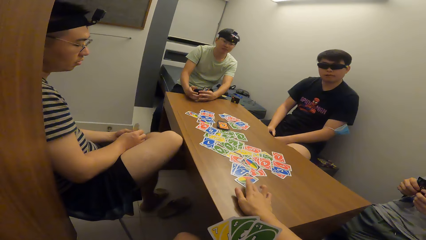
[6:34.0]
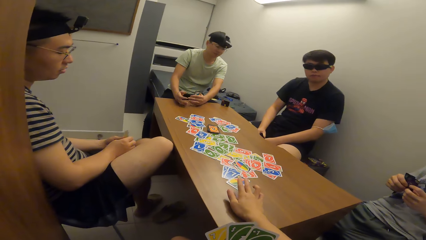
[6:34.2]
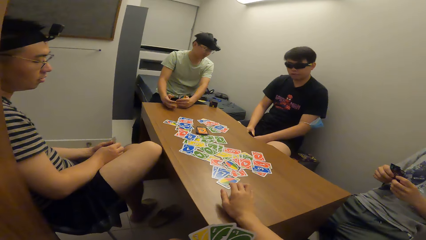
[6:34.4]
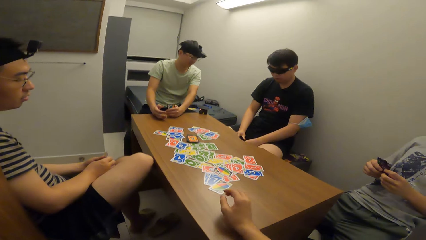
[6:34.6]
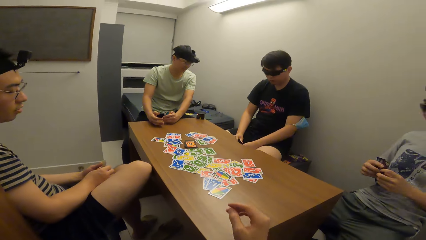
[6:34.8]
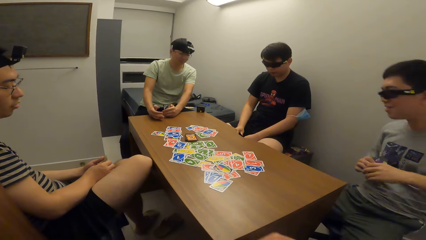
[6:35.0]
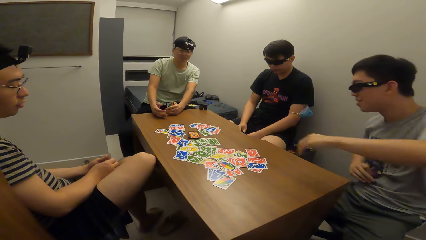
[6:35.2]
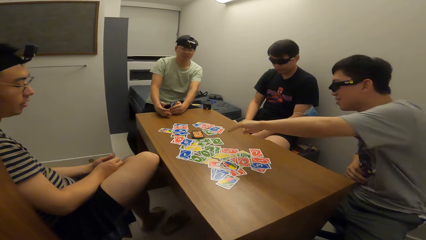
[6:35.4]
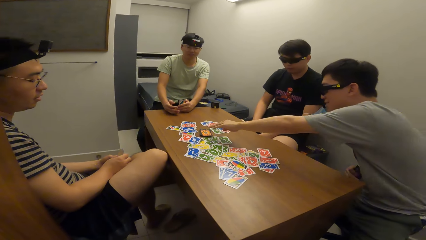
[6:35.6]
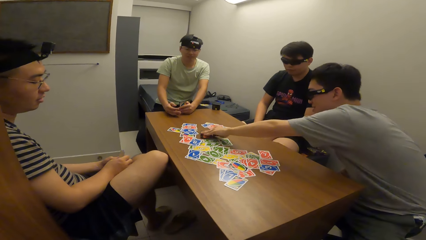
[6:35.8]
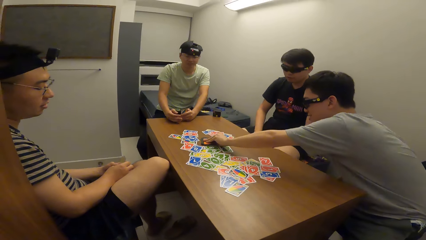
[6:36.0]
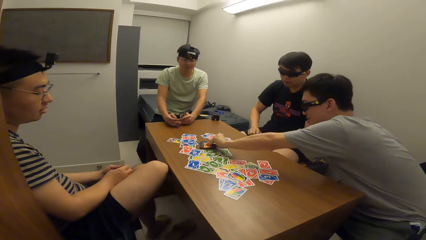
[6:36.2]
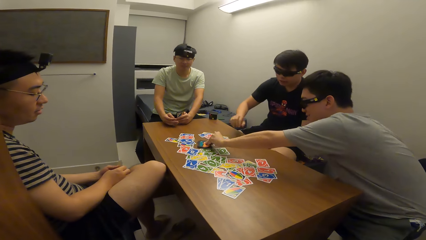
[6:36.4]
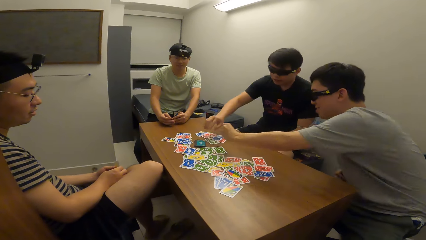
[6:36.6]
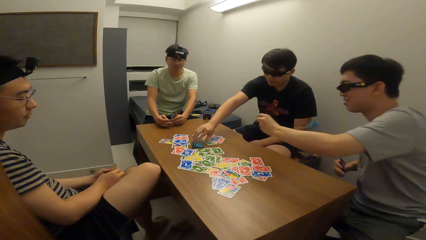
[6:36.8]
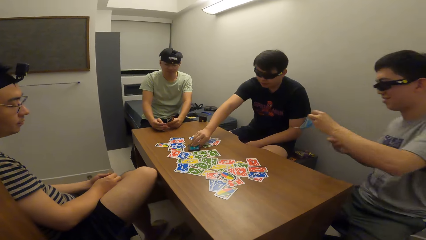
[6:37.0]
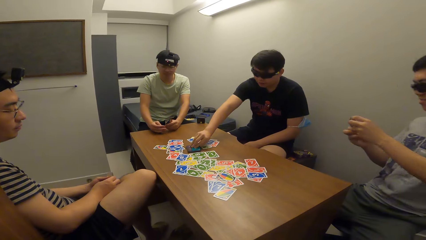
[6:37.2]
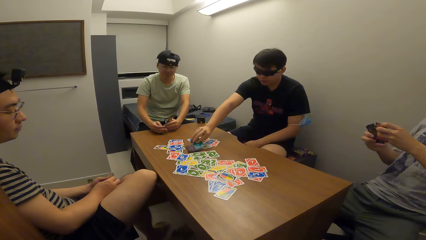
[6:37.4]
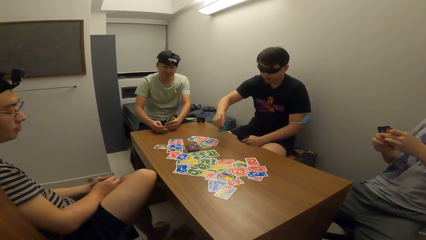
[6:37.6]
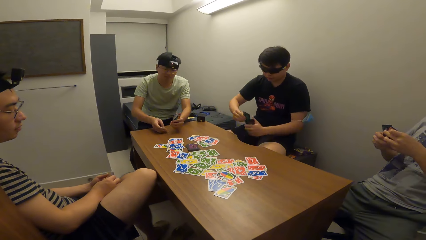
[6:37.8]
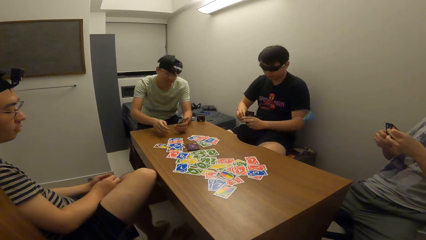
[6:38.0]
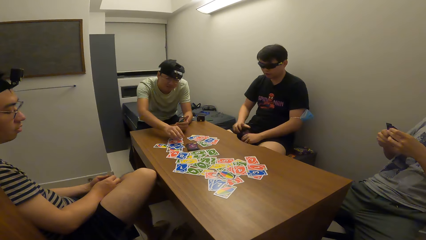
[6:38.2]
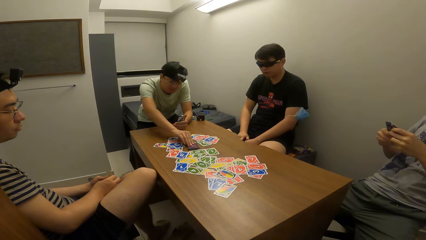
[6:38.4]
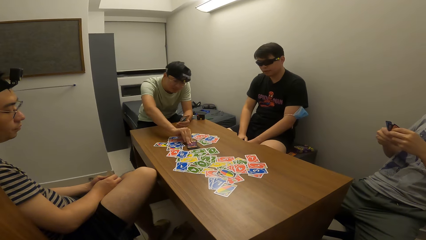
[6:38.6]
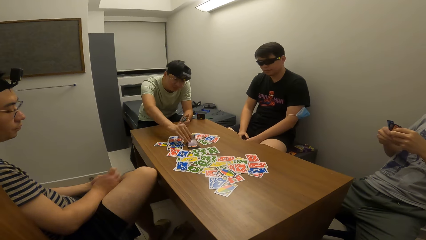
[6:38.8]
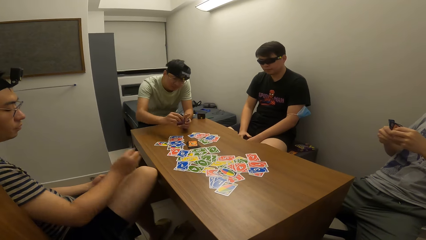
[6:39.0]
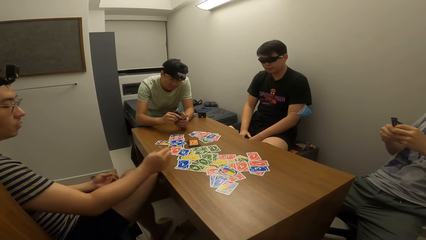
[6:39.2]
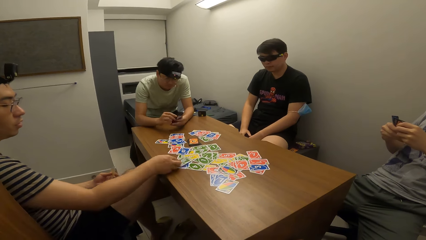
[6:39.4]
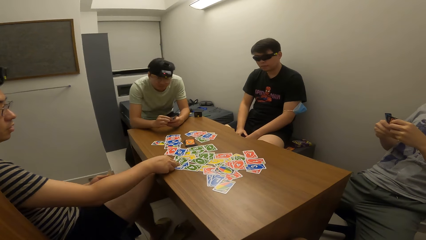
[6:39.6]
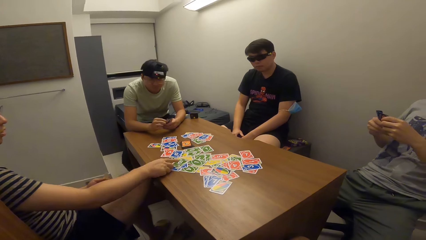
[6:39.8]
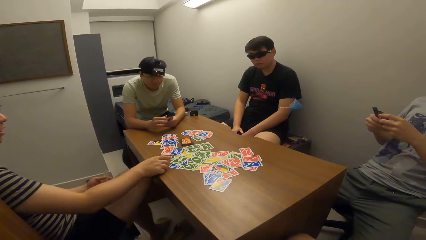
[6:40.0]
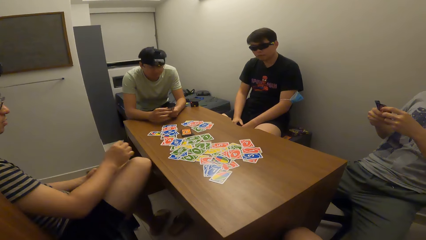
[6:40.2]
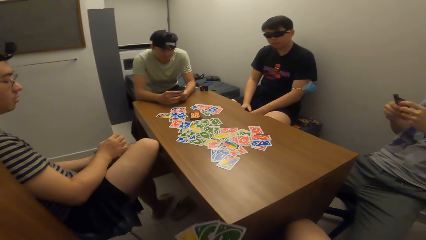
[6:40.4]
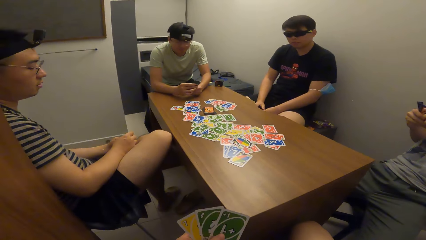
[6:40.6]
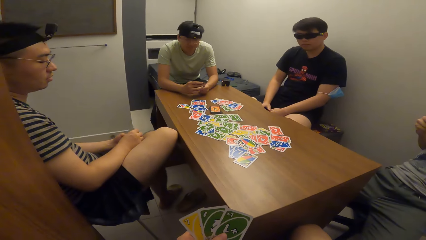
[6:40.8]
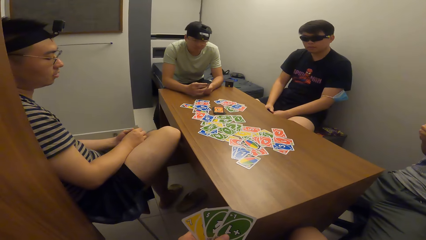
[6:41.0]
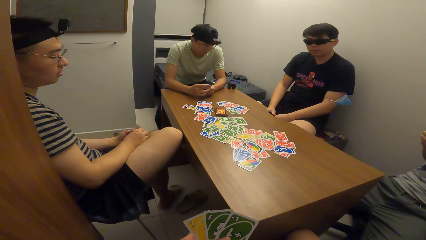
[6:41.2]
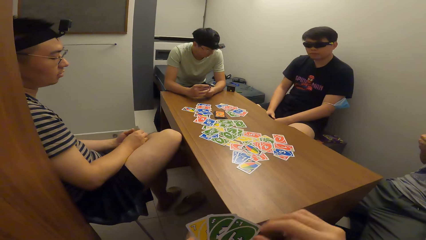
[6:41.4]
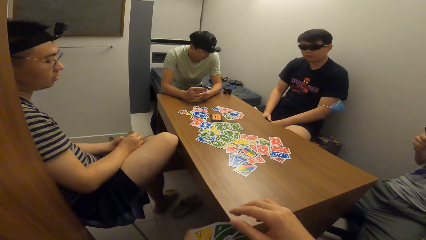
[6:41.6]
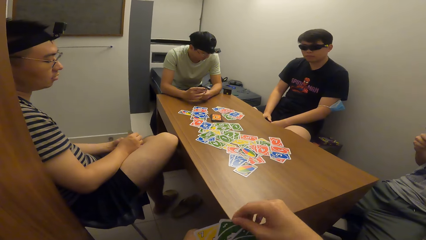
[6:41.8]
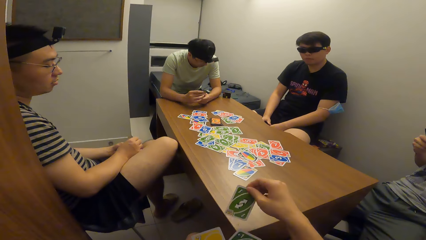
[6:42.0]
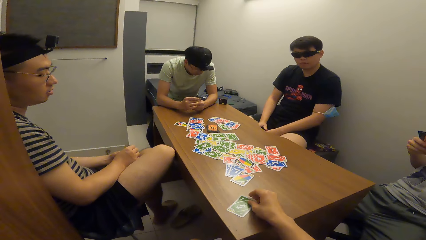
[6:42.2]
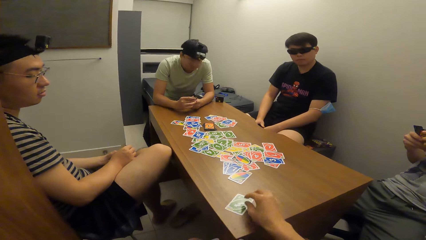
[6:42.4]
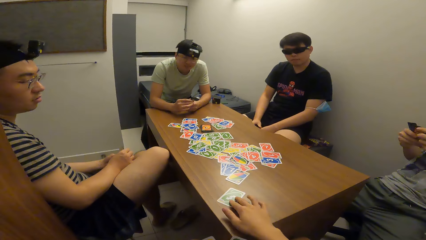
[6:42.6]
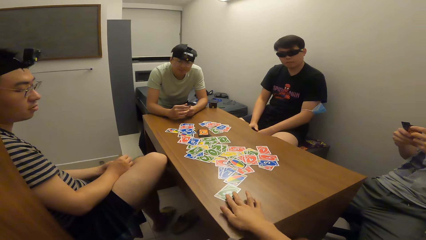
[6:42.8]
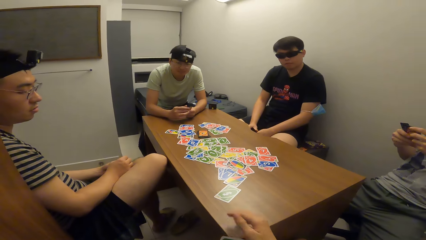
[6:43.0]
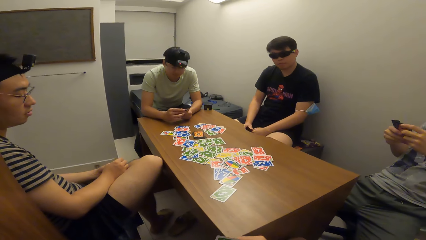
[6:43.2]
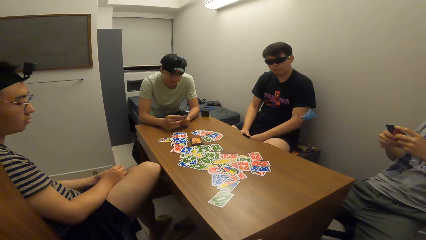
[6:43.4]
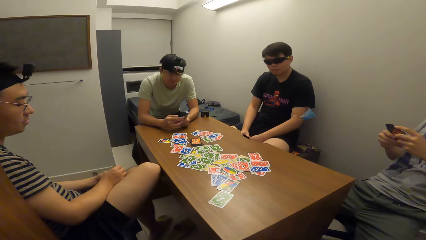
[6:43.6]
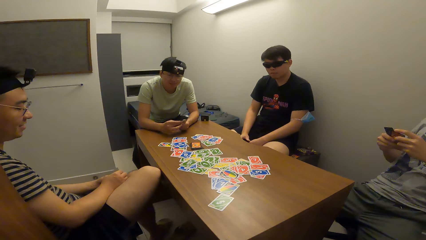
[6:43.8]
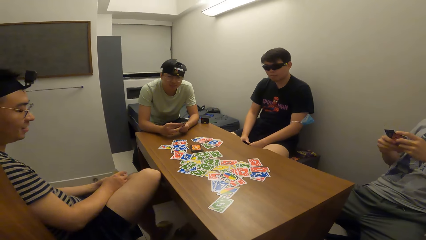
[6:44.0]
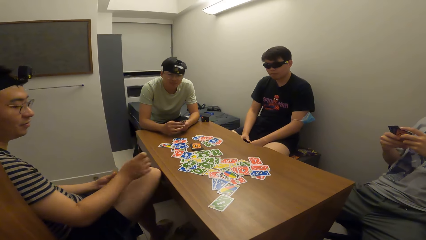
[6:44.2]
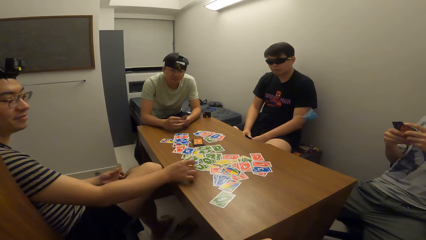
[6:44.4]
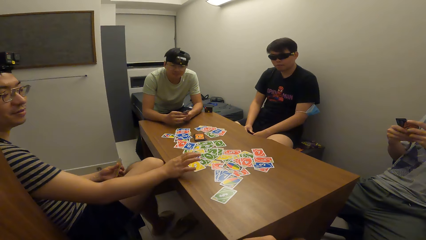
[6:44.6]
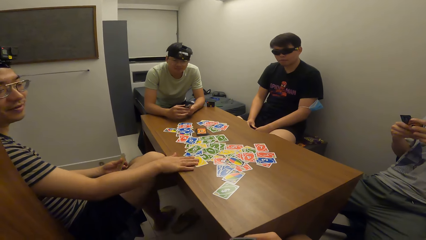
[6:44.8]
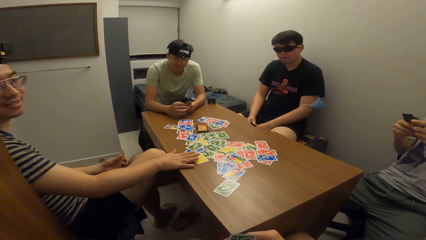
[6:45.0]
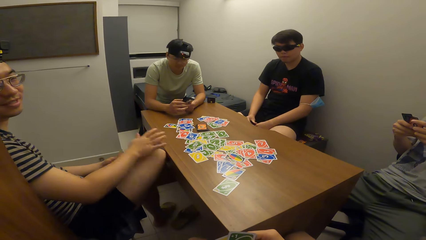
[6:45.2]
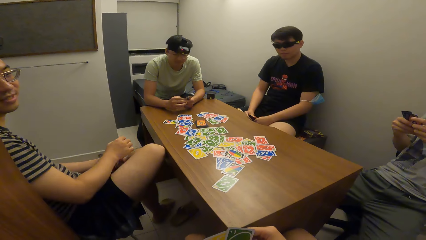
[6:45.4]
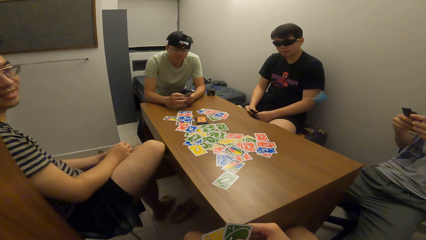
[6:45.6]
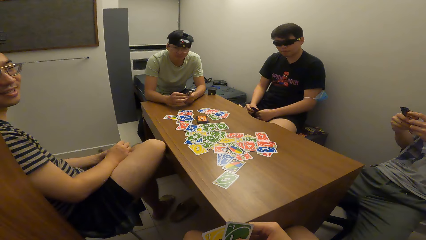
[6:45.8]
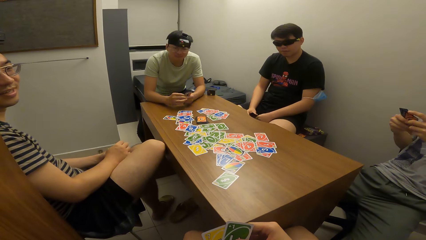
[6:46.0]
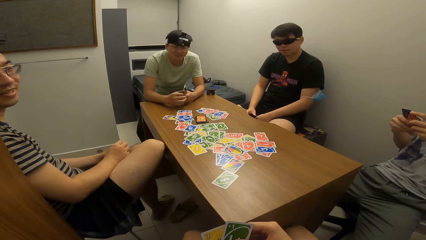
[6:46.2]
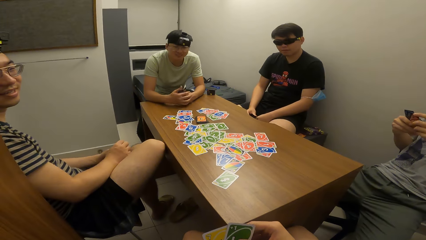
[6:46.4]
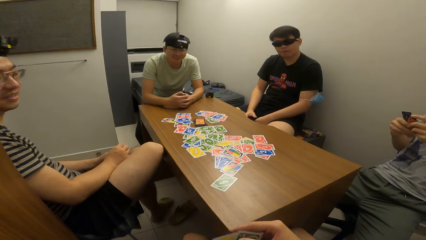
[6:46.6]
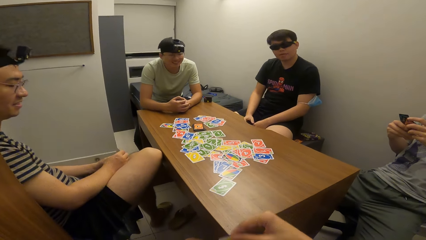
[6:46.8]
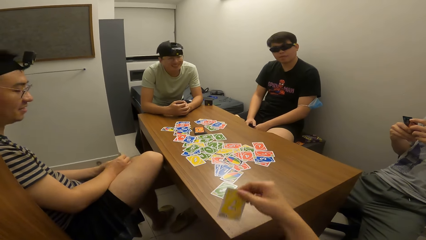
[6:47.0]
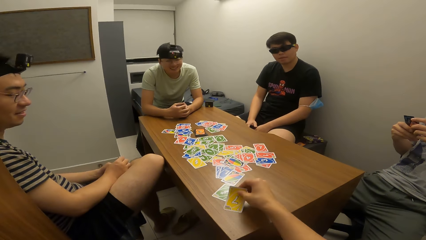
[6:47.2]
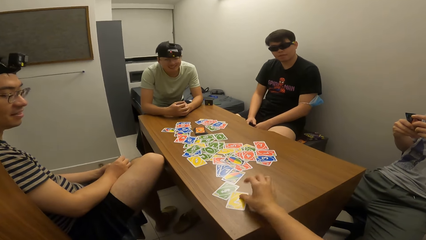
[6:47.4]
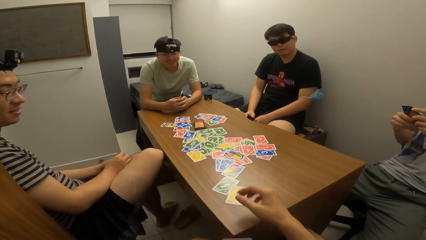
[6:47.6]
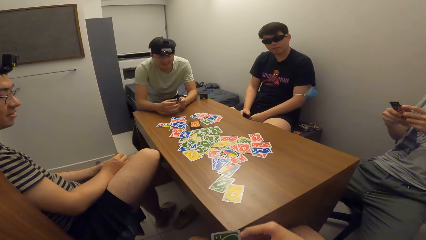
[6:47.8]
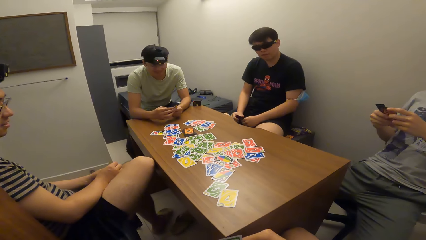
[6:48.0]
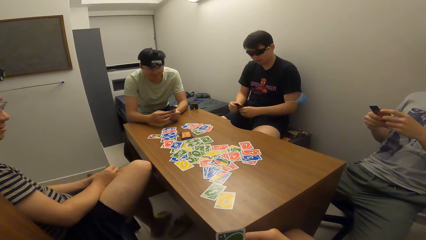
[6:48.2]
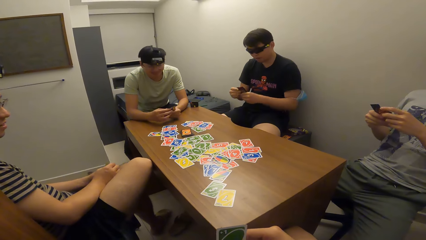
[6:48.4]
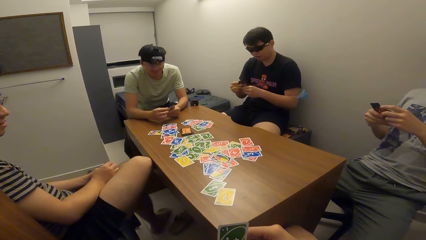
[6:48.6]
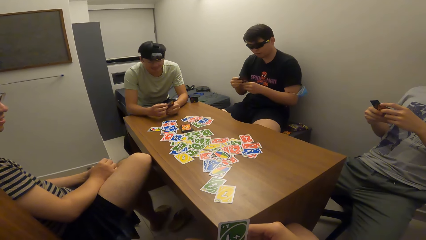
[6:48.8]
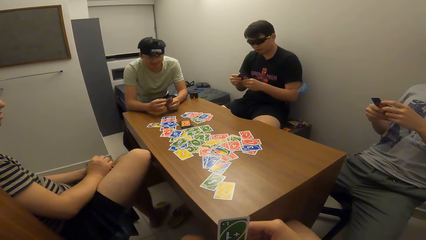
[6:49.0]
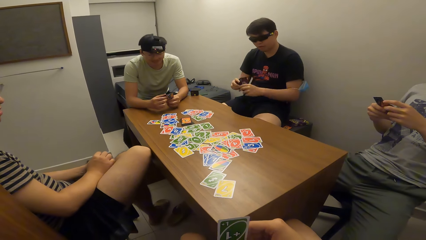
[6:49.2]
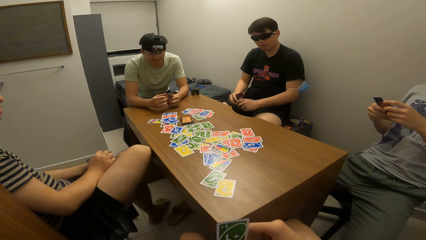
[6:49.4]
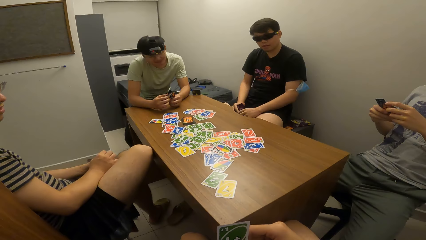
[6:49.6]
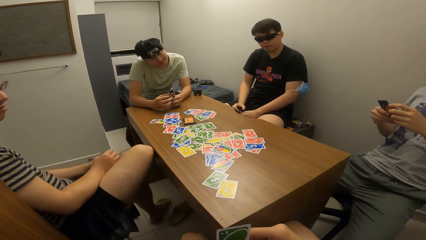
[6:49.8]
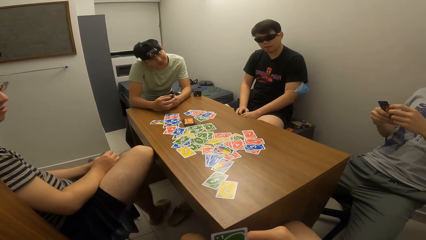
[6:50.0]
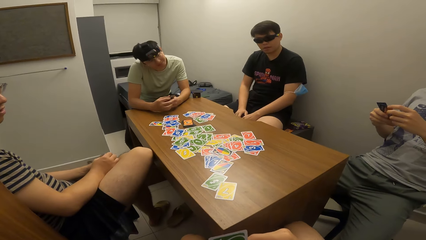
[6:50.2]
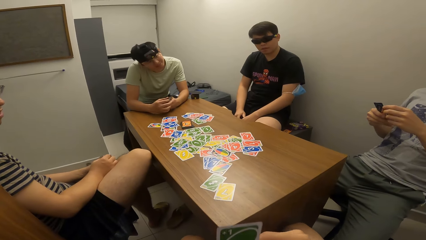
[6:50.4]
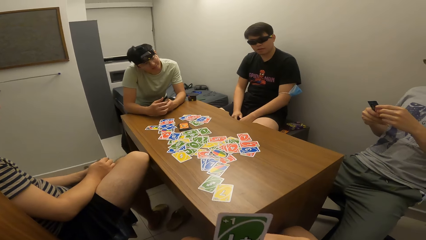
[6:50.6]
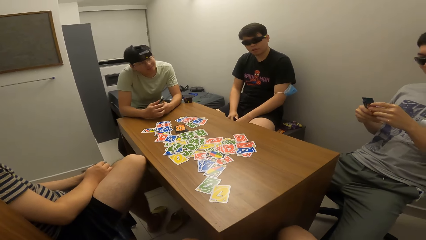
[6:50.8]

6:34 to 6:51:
A man picks a playing card from a card deck on the table with his left hand. Another man picks a playing card from the card deck on the table with his right hand. A third man picks a playing card from the card deck on the table with his right hand. A fourth man drops the playing card on the table with his right hand. The camera wearer drops the playing card on the table with his right hand. The fourth man touches the playing cards on the table with his right hand and drops a card. The camera wearer drops the playing card on the table with his right hand.
